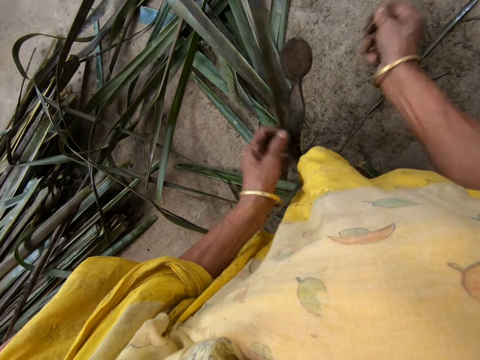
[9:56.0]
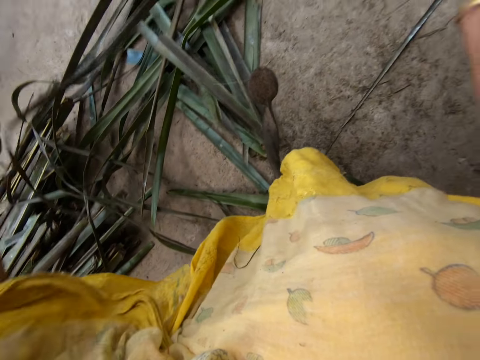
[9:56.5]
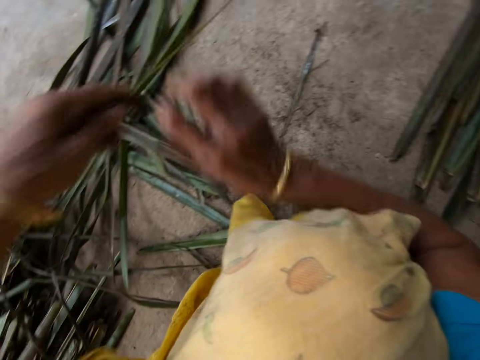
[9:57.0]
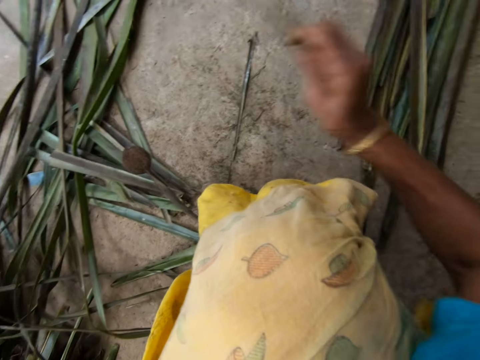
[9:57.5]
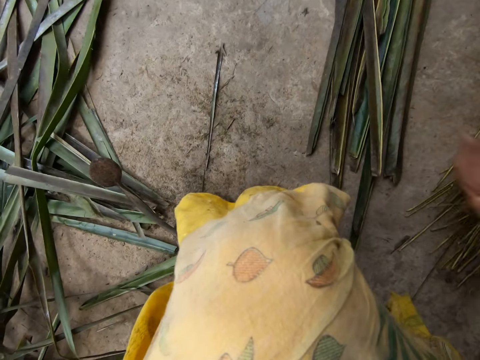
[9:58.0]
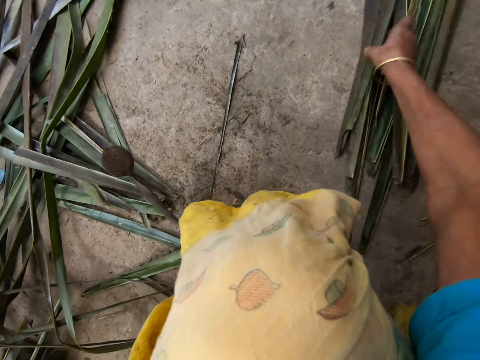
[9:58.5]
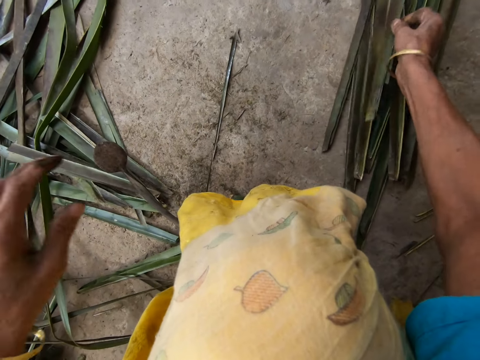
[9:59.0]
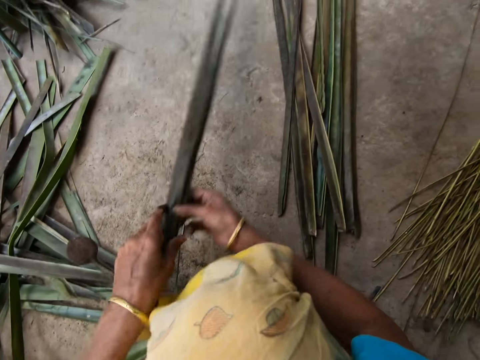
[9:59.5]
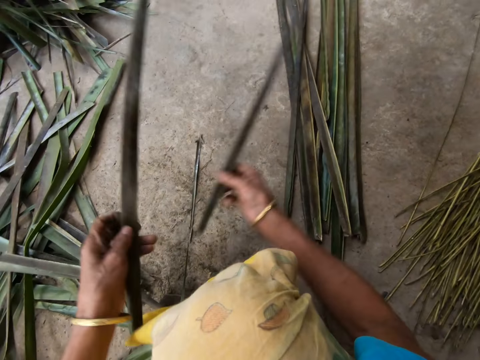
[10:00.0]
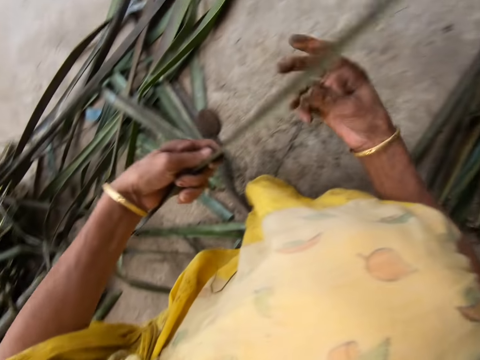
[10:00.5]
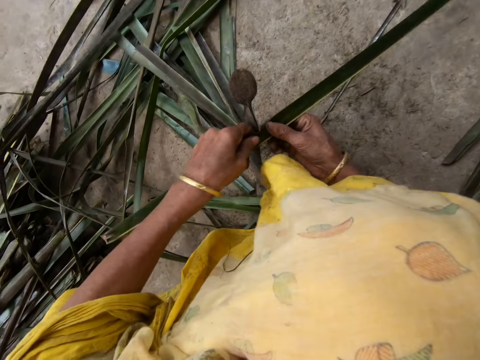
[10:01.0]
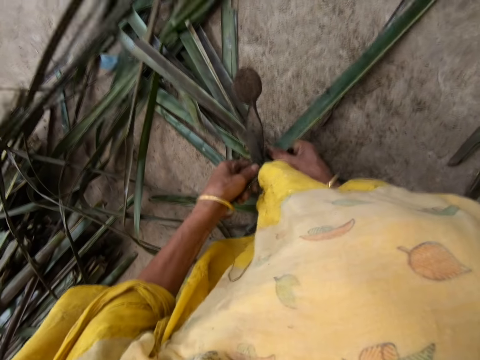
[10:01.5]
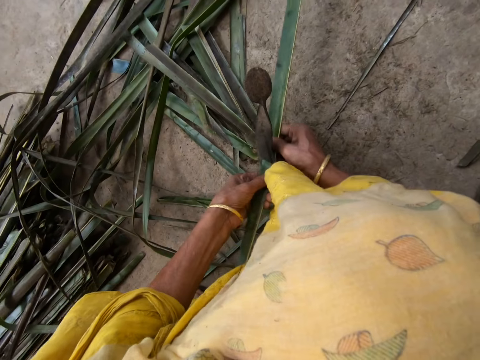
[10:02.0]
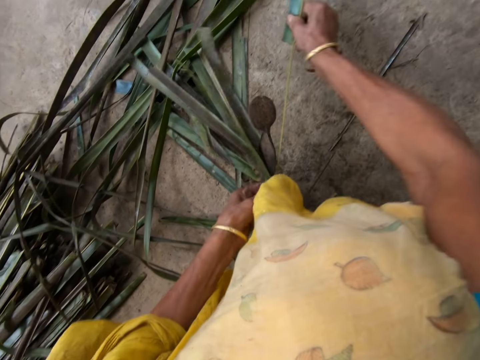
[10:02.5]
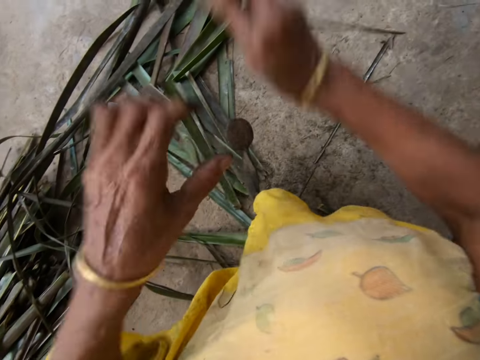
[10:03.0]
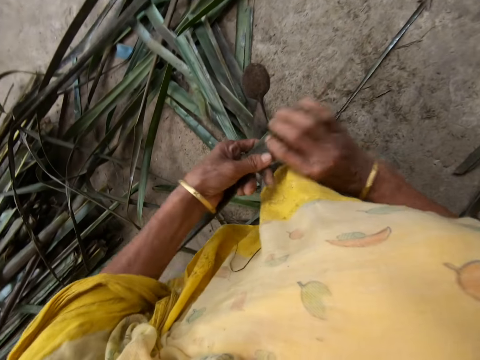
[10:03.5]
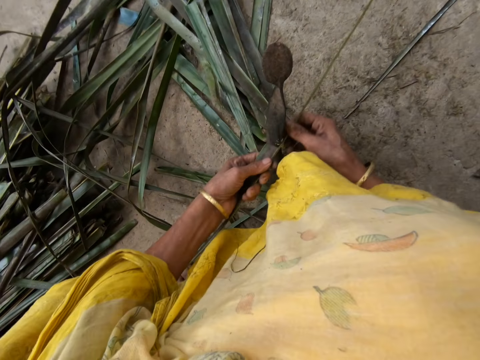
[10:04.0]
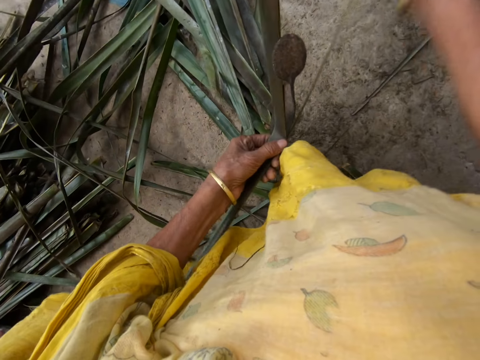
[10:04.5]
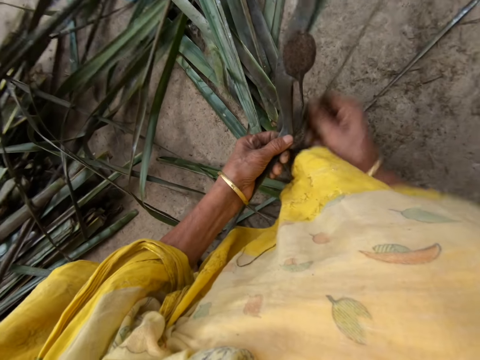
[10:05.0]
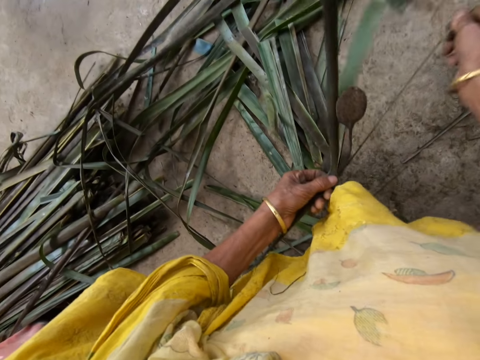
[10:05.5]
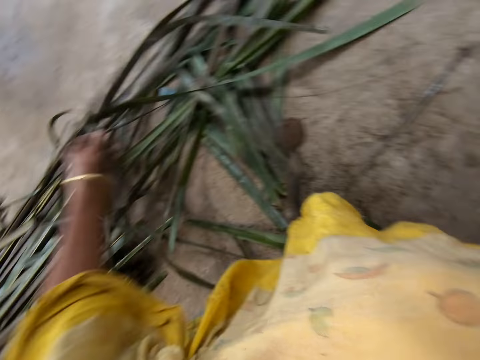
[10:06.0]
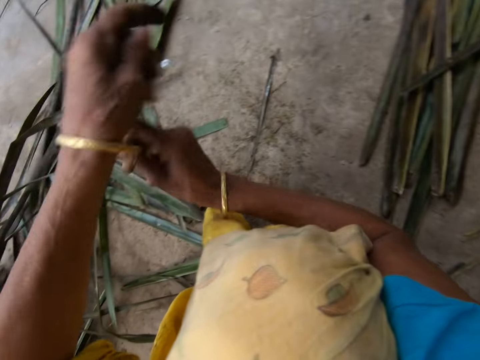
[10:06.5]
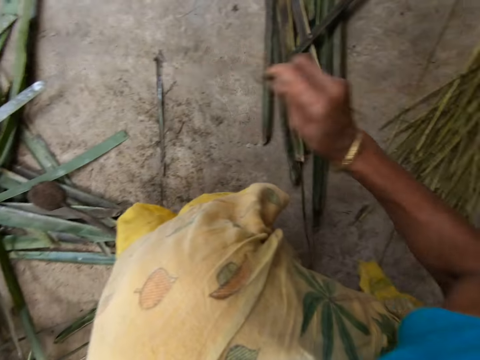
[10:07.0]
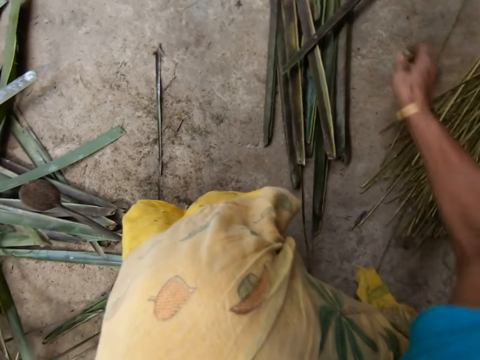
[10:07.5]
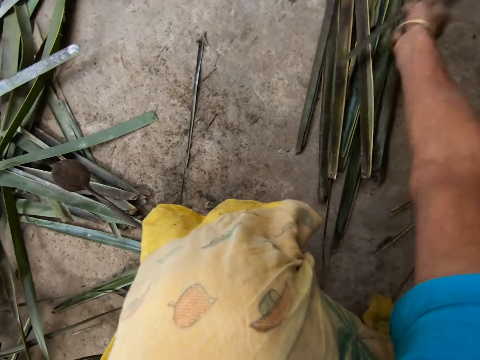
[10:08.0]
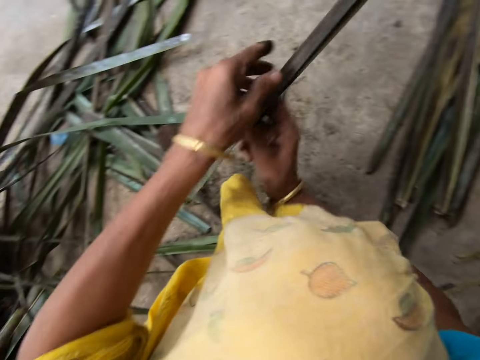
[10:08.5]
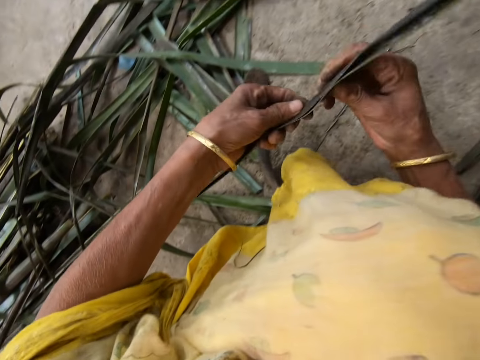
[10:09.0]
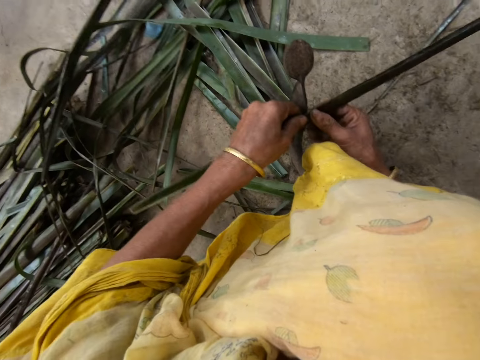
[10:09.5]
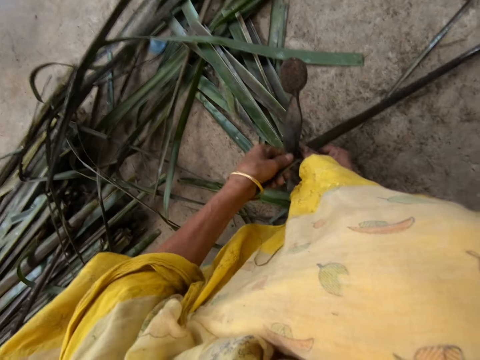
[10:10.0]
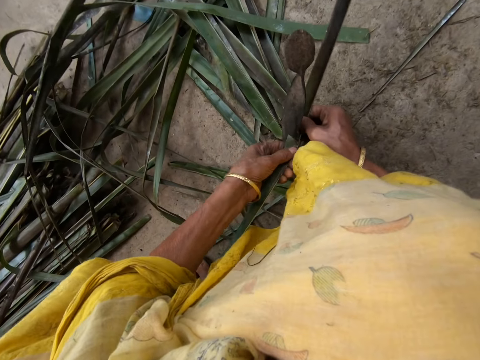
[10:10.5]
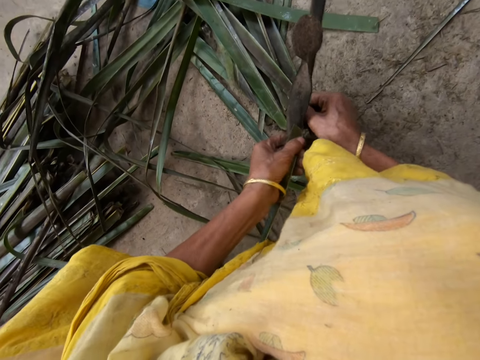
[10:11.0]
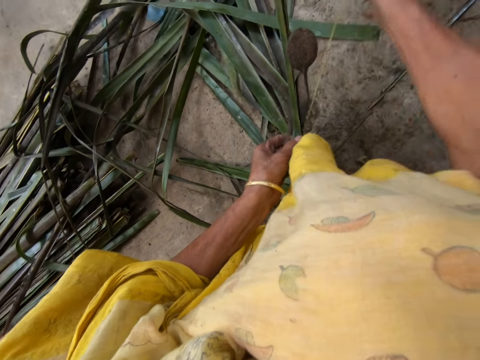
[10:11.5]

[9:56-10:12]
The camera wearer puts a Dracaena Marginata midrib on the floor with her right hand. She picks up a Dracaena Marginata leaflet from the floor with her right hand. She drops the Dracaena Marginata on the floor. She reaps Dracaena Marginata leaves off the midrib on a vegetable cutter. She pulls the Dracaena Marginata midrib. She puts the Dracaena Marginata midrib on the floor with her right hand. She picks up the Dracaena Marginata leaflet from the floor with her right hand. She reaps the Dracaena Marginata leaves off the midrib on the vegetable cutter.

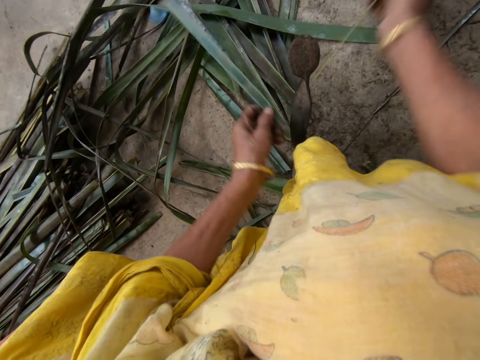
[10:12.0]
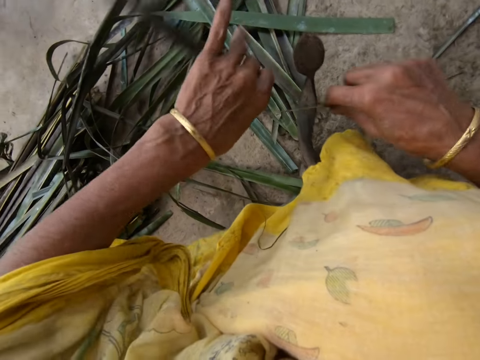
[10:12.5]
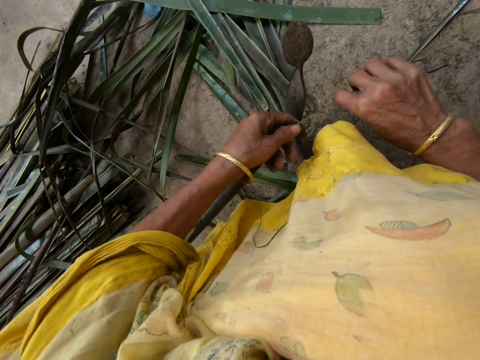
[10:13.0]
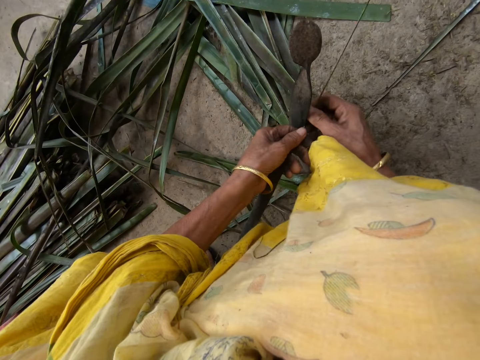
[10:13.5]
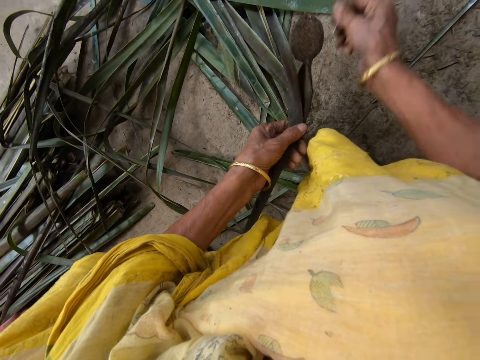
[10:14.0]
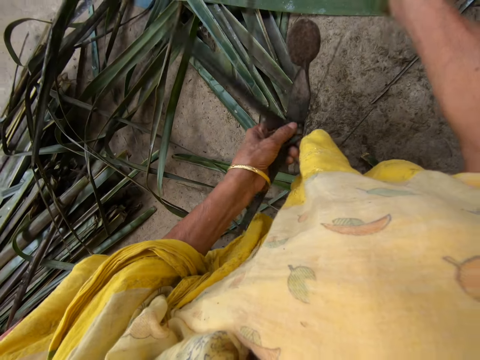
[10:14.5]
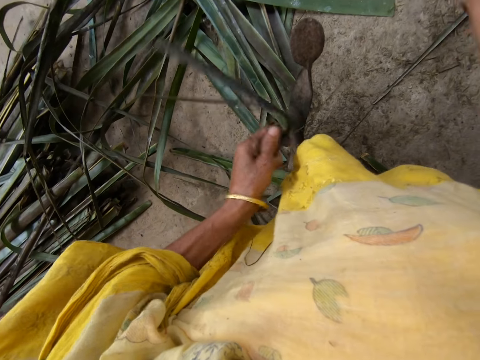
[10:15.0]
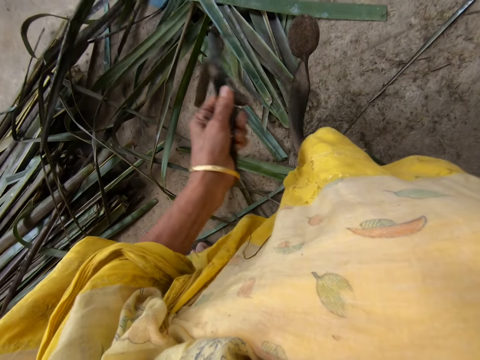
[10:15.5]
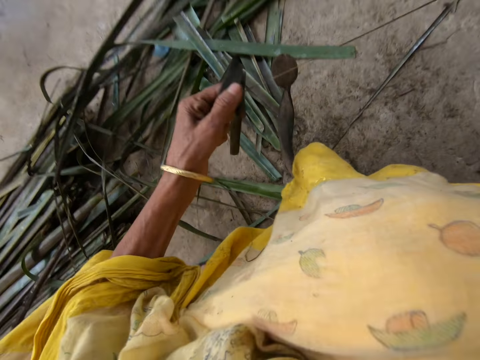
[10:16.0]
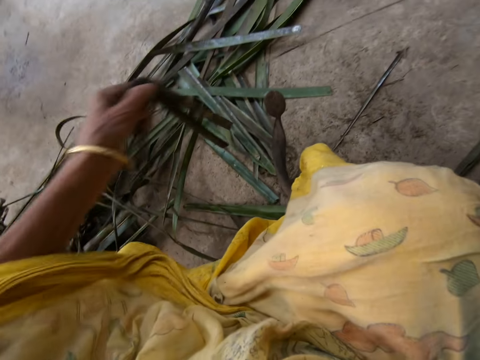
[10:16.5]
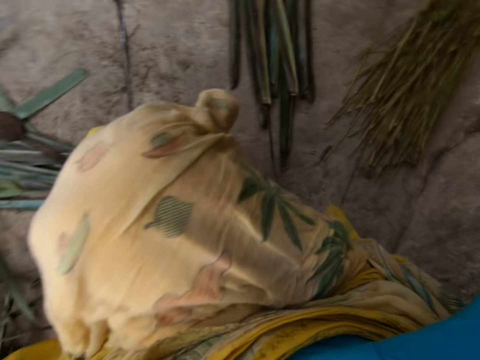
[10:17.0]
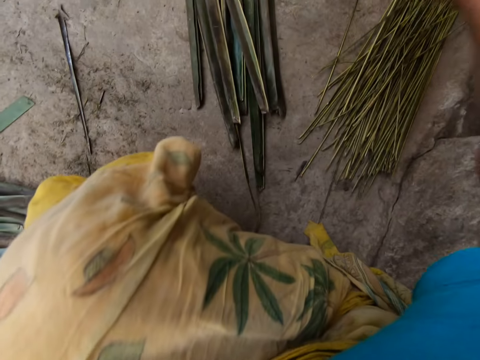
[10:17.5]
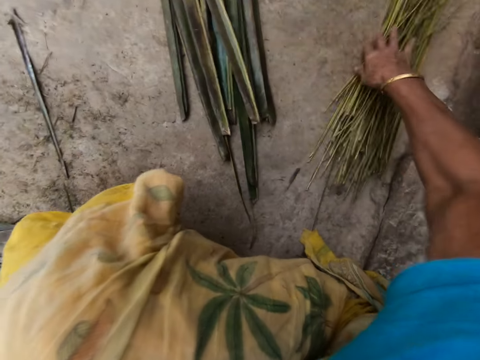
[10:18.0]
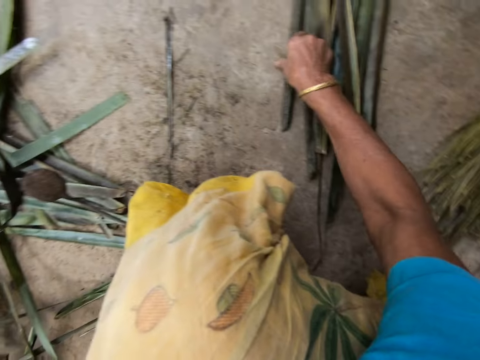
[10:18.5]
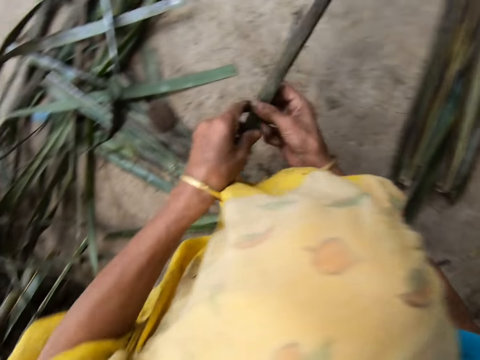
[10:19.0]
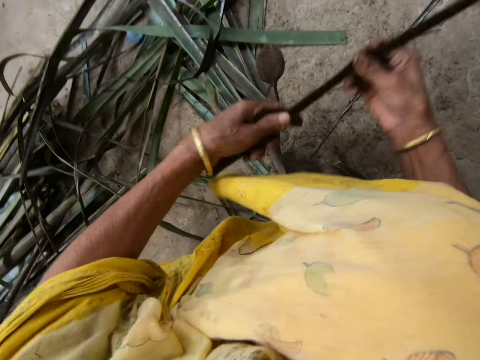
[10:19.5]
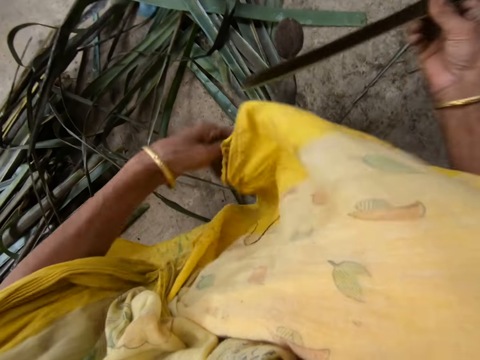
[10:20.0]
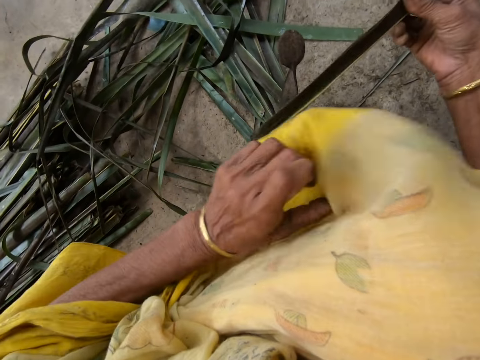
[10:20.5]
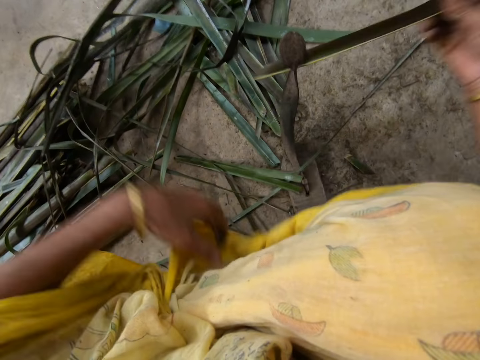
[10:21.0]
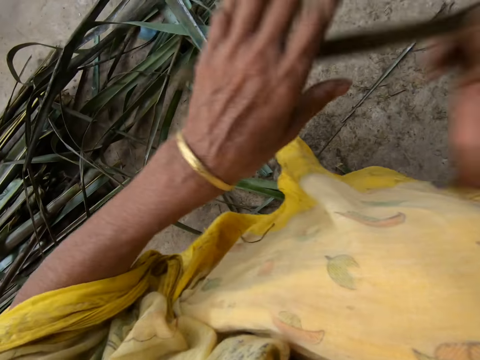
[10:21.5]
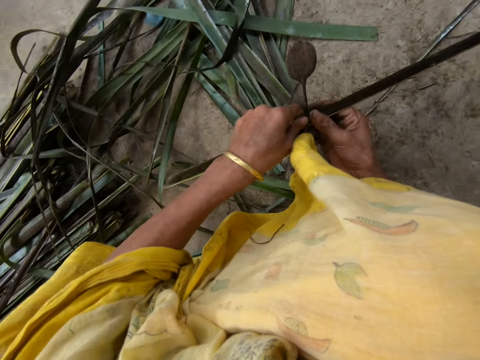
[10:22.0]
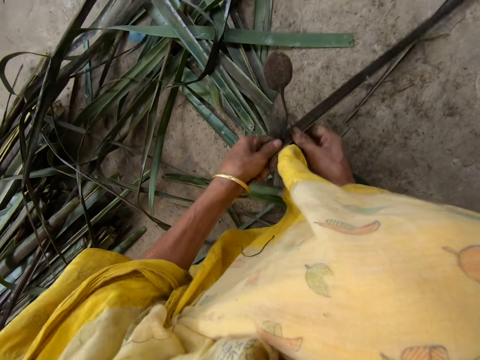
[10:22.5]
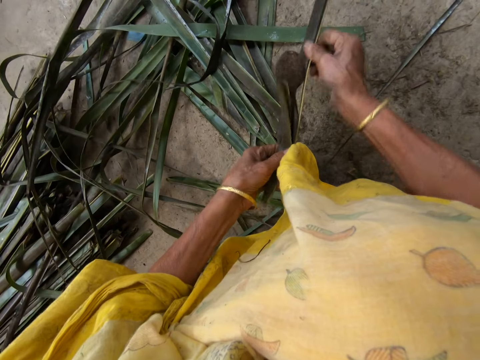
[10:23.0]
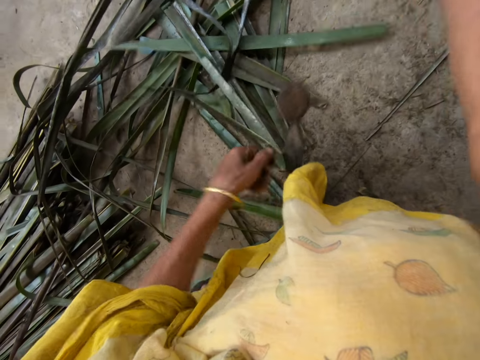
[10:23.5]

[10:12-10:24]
The camera wearer reaps Dracaena Marginata leaves off a midrib on a vegetable cutter. She pulls the Dracaena Marginata midrib. She puts the Dracaena Marginata midrib on the floor with her right hand. She picks up a Dracaena Marginata leaflet from the floor with her right hand. She removes her cloth on the Dracaena Marginata. She reaps the Dracaena Marginata leaves off the midrib on the vegetable cutter.
